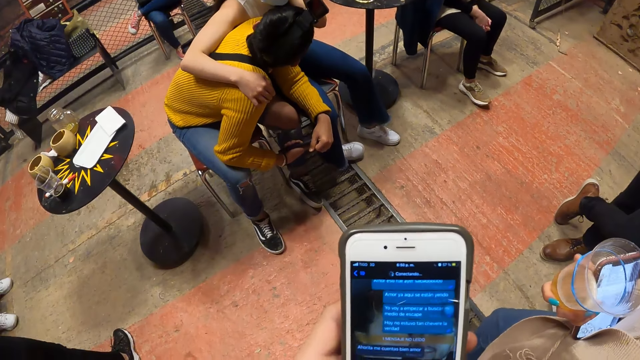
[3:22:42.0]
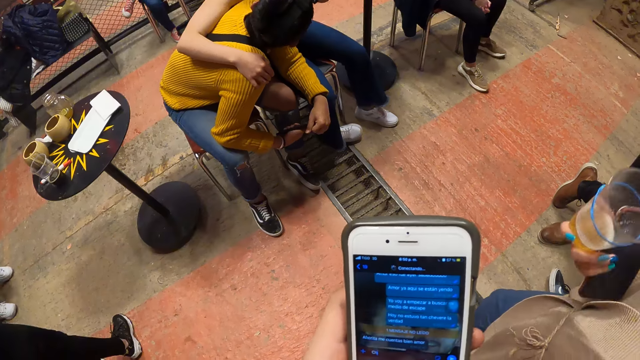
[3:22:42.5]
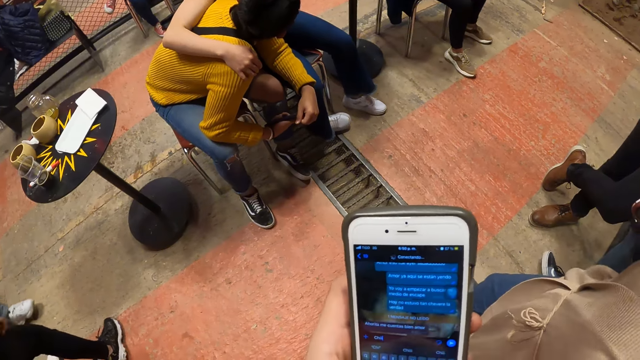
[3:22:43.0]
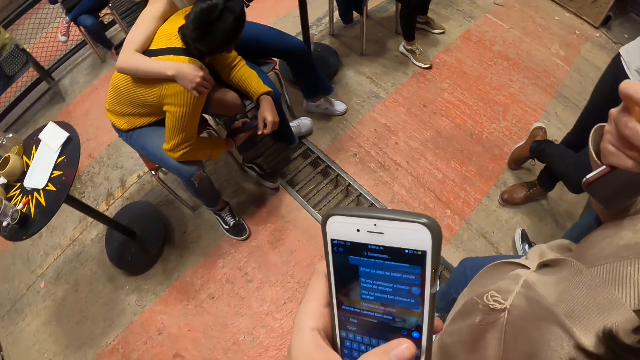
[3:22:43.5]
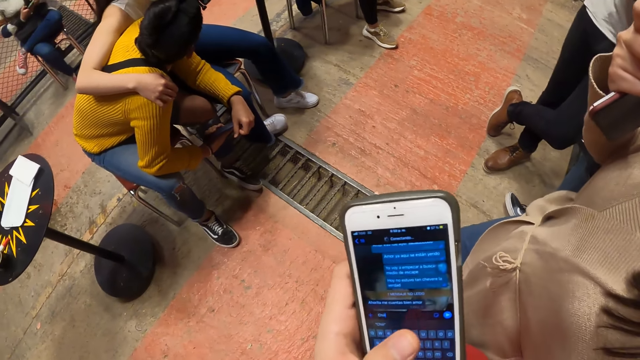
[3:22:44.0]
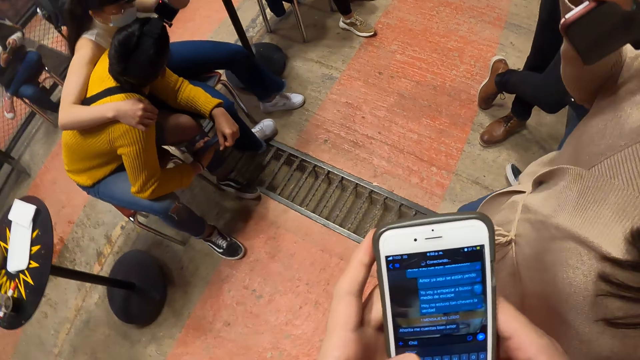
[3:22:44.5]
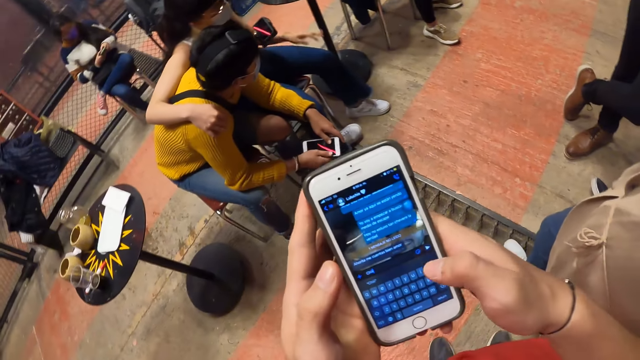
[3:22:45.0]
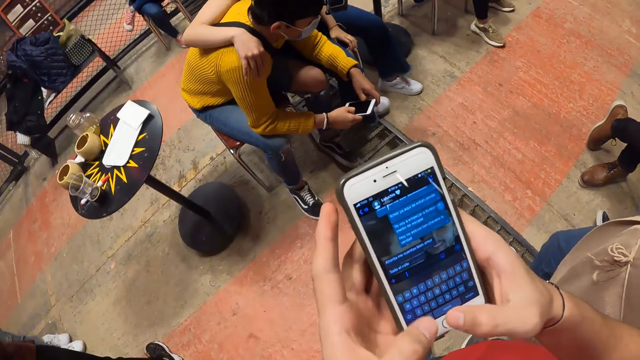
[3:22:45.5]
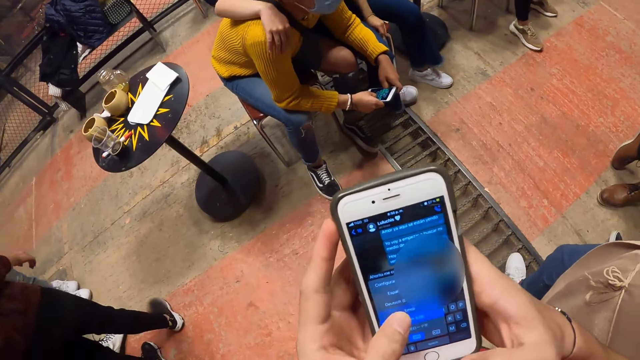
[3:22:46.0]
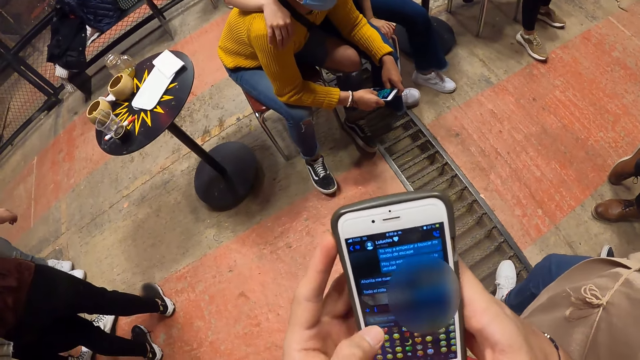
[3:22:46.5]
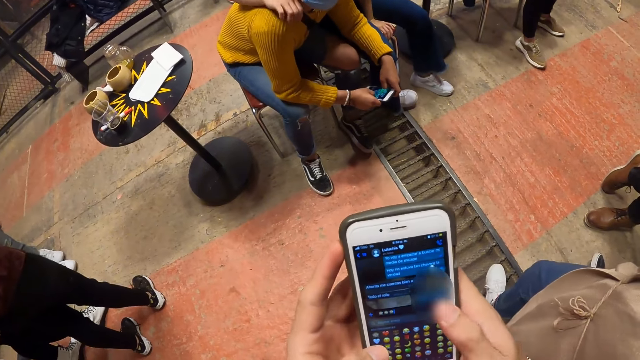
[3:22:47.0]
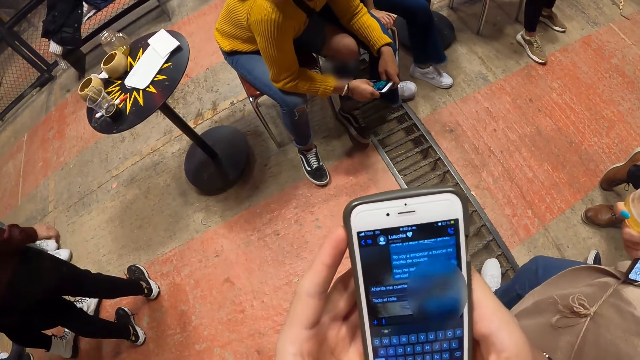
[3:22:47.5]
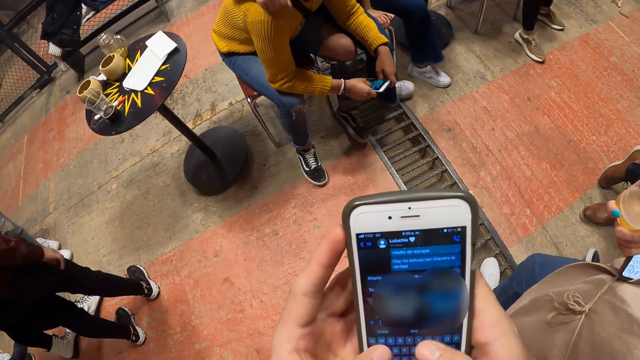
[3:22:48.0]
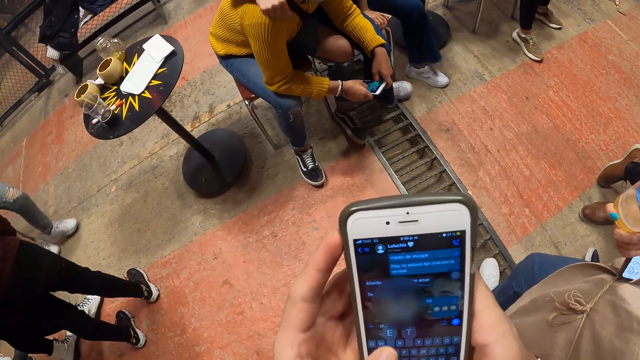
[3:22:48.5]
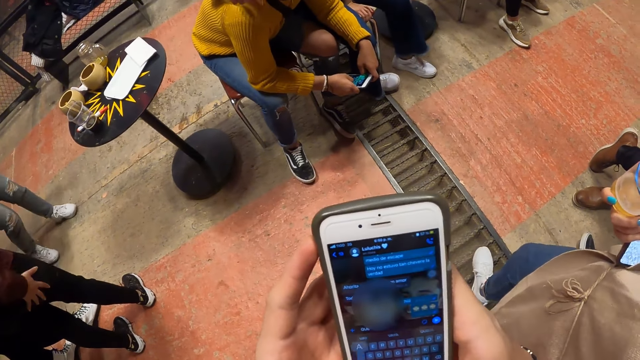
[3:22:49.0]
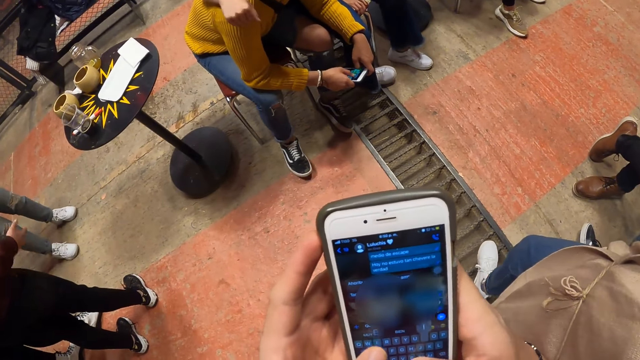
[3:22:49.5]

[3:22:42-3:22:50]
The woman drinks from the glass cup in her right hand. The camera wearer holds the phone in her left hand with both hands.

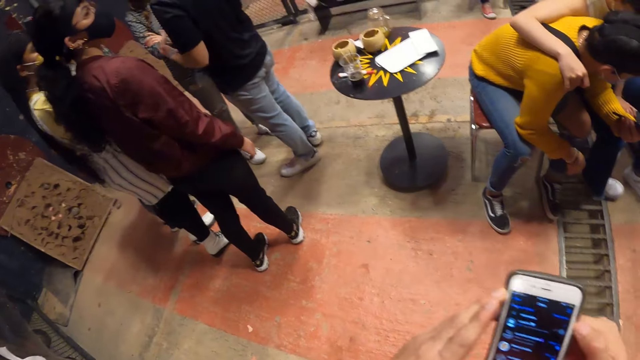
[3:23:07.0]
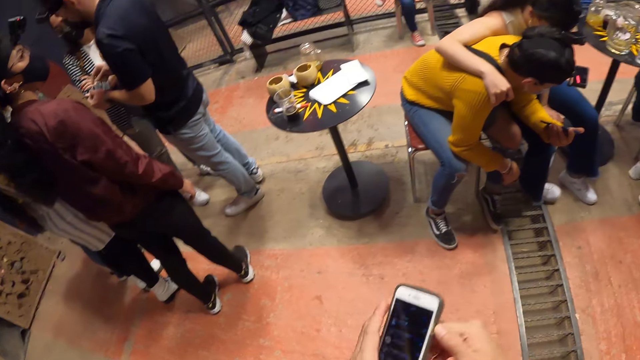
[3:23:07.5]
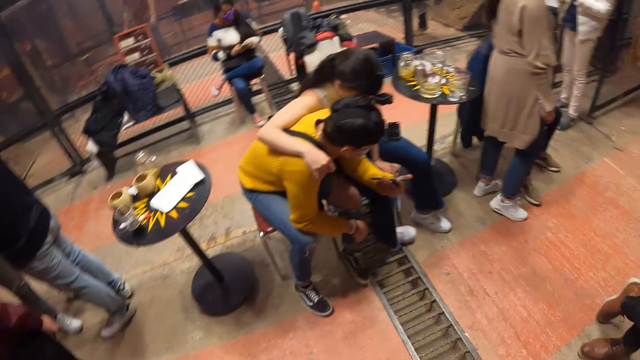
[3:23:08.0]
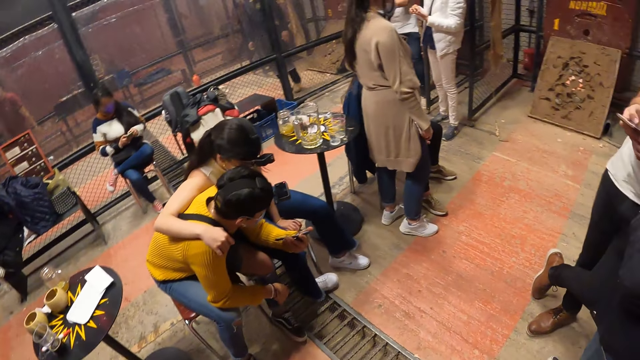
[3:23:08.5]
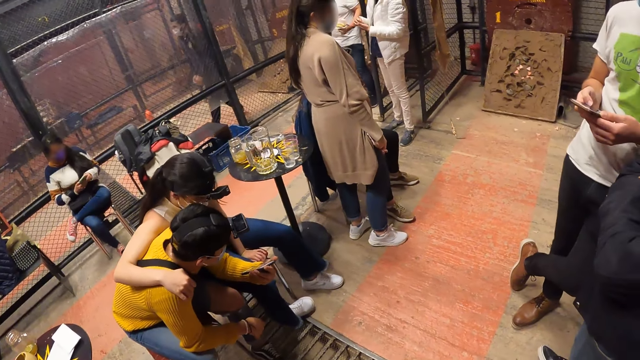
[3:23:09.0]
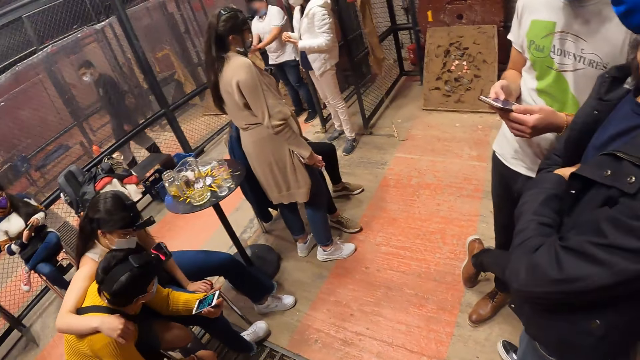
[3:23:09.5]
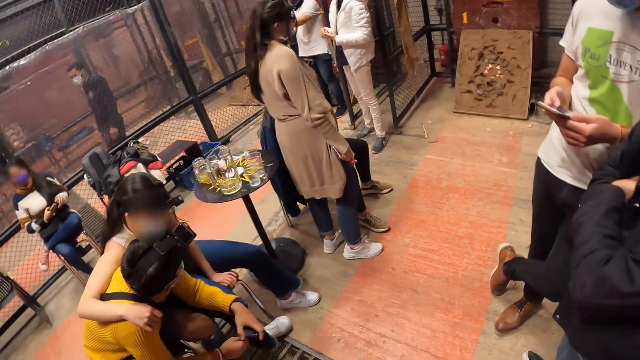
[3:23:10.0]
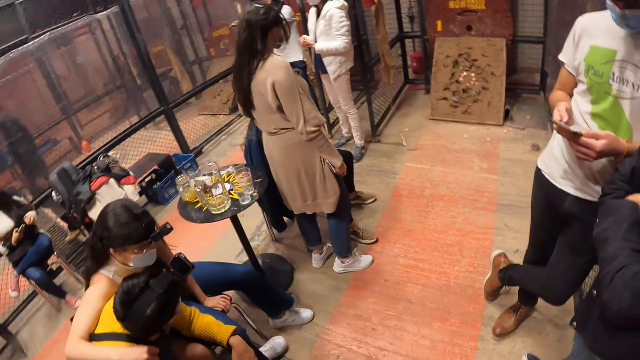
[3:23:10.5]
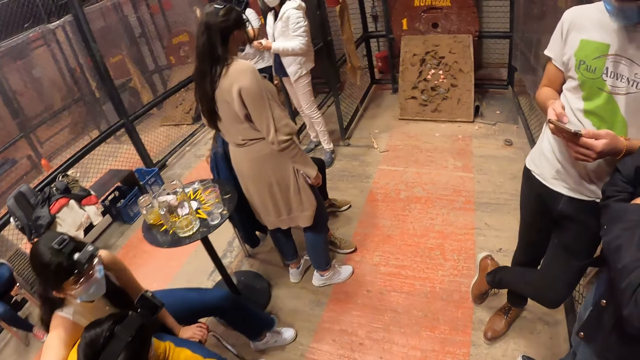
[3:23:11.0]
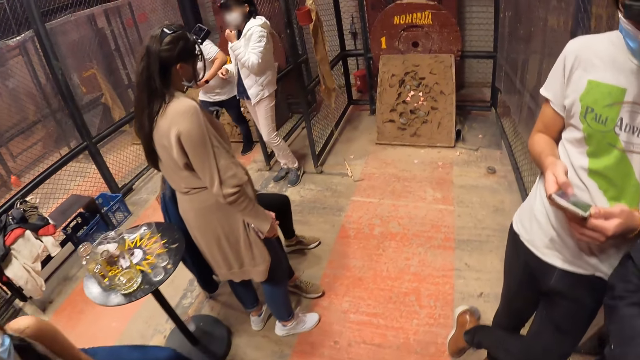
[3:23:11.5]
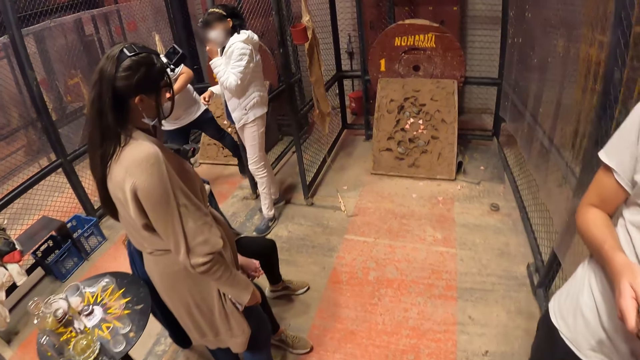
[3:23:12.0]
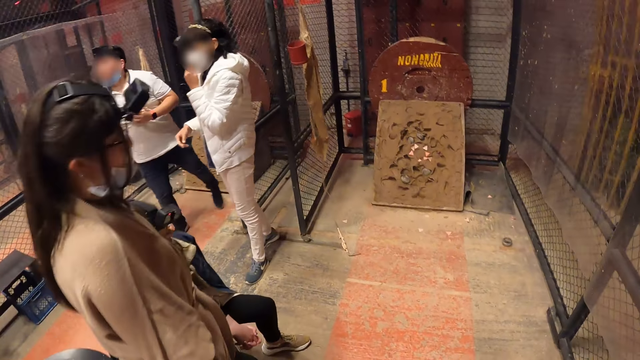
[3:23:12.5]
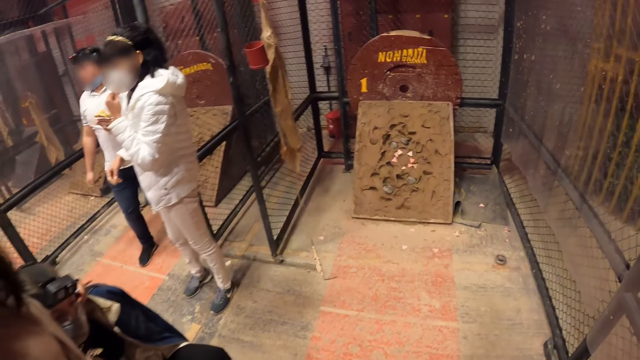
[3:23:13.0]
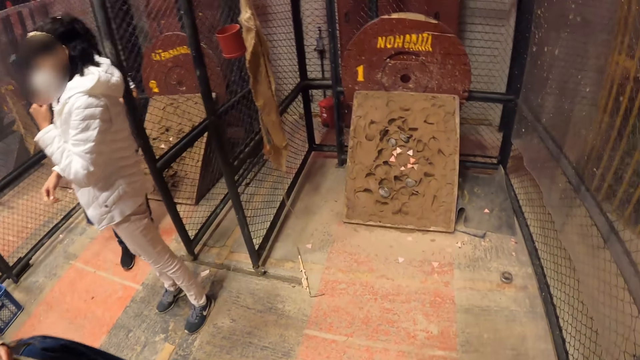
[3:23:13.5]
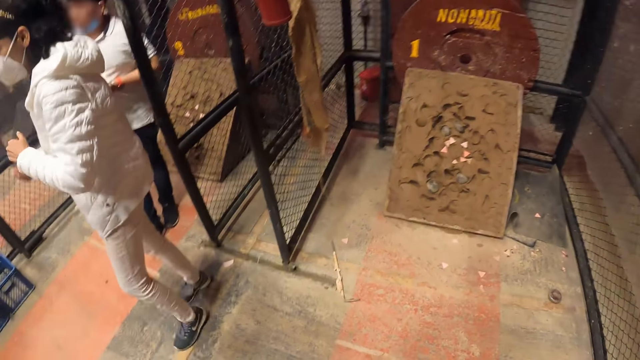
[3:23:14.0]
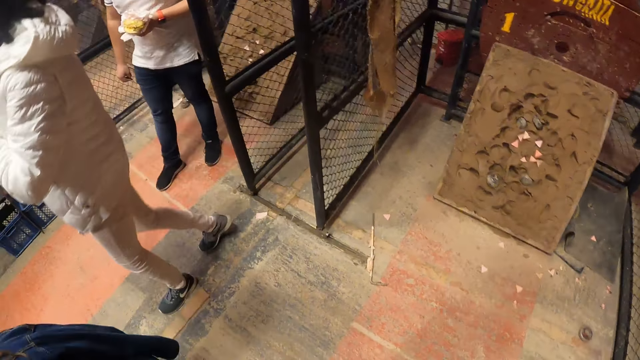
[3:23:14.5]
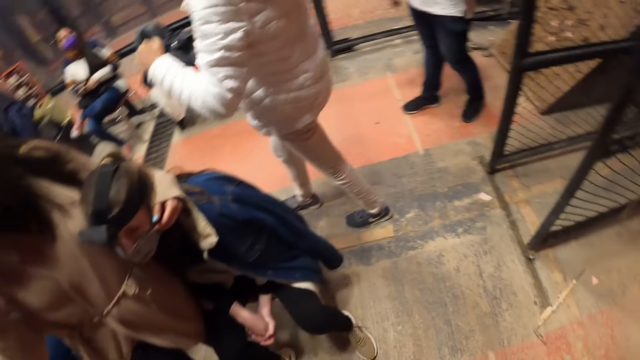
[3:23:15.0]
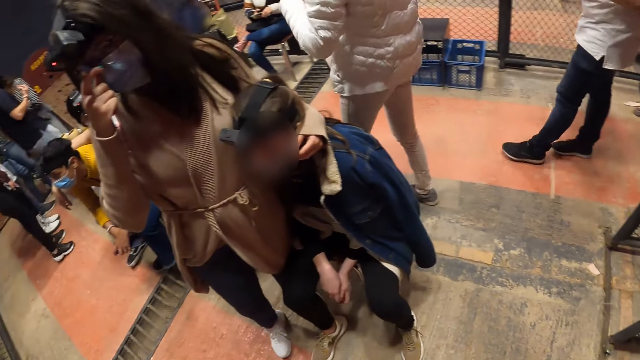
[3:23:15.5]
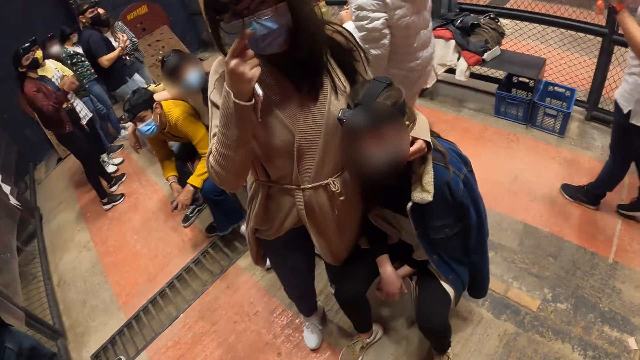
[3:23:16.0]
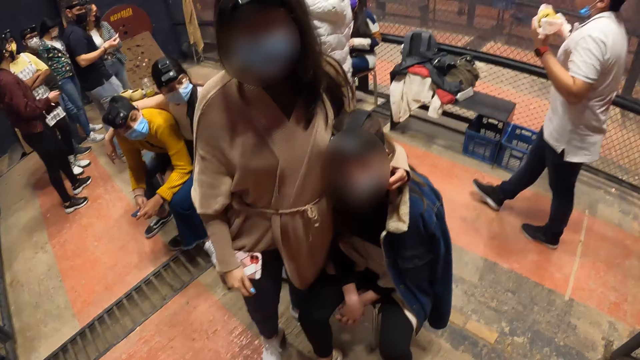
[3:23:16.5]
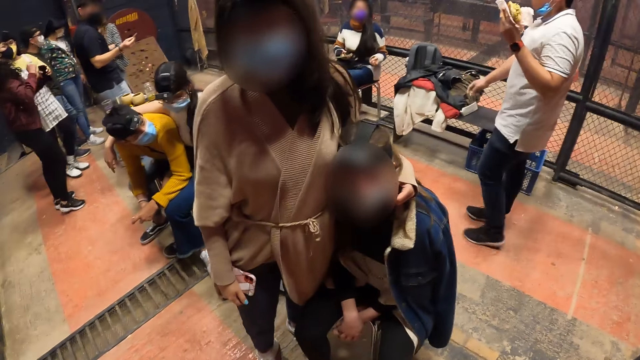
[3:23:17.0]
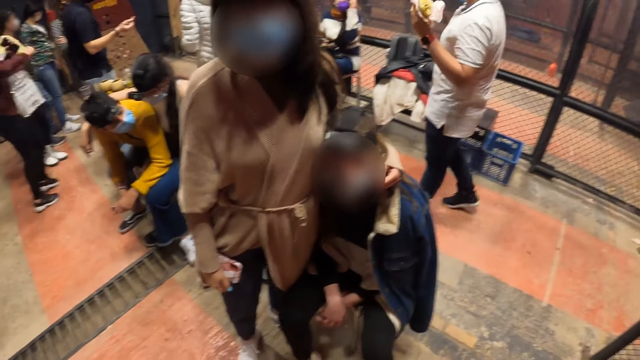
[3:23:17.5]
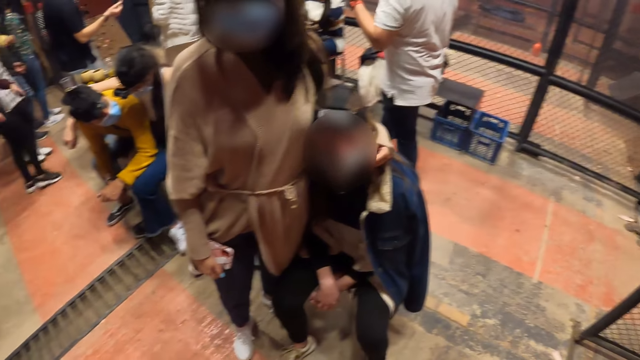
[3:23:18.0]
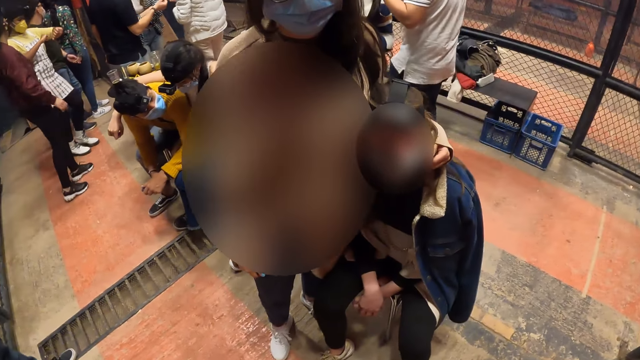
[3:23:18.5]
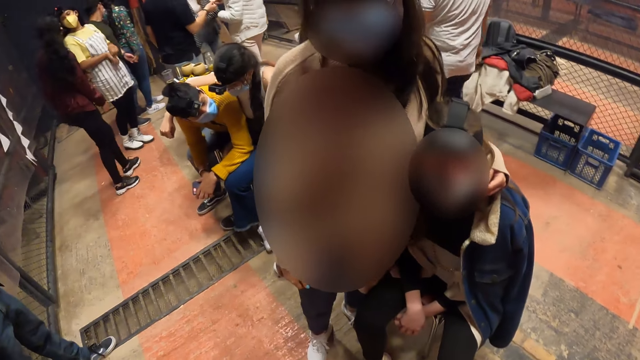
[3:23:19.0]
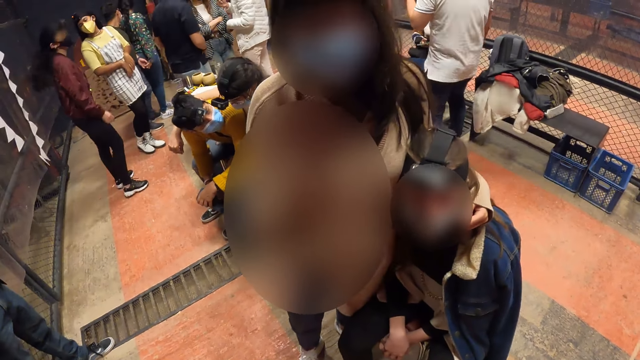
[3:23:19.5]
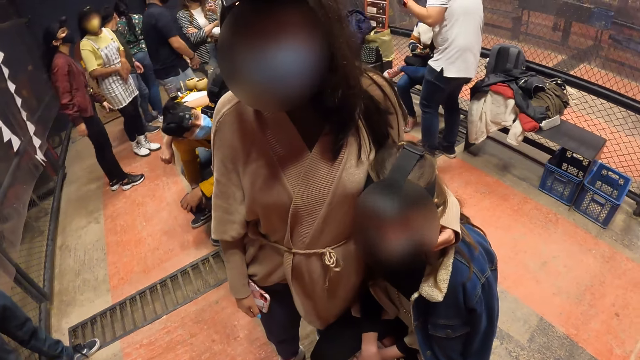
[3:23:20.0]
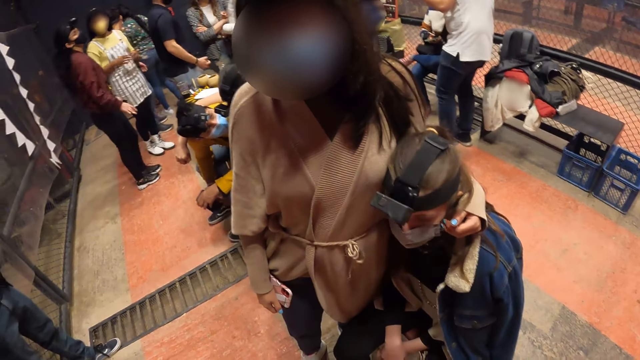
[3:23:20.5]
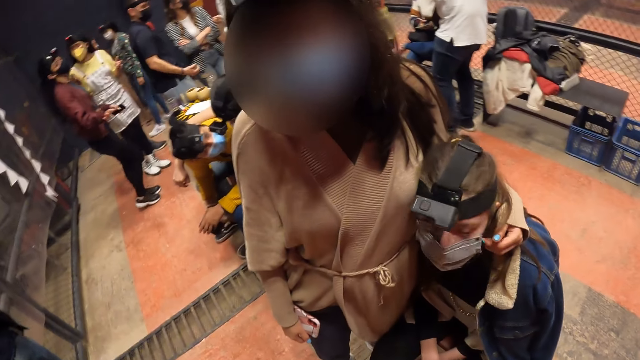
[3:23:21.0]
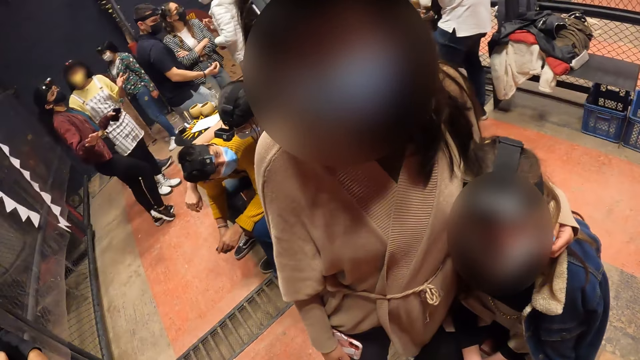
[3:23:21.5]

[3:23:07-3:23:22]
The camera wearer walks in the room. A woman adjusts her nose mask with her right hand. The camera wearer interacts with the woman. They converse with the woman.
